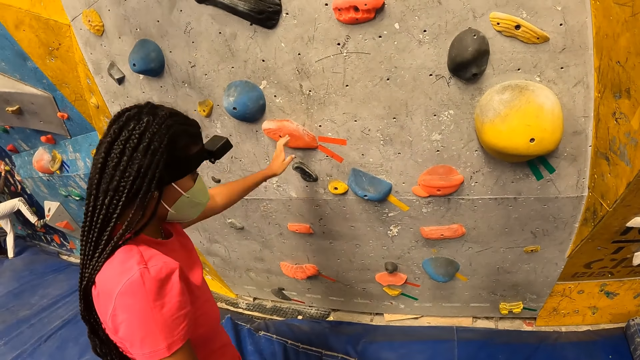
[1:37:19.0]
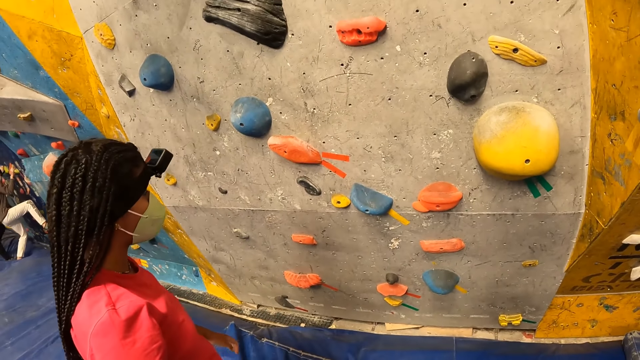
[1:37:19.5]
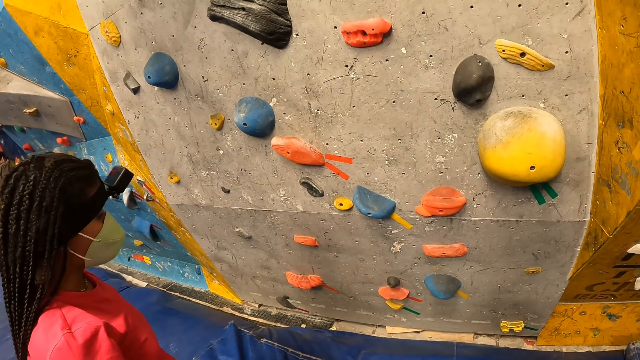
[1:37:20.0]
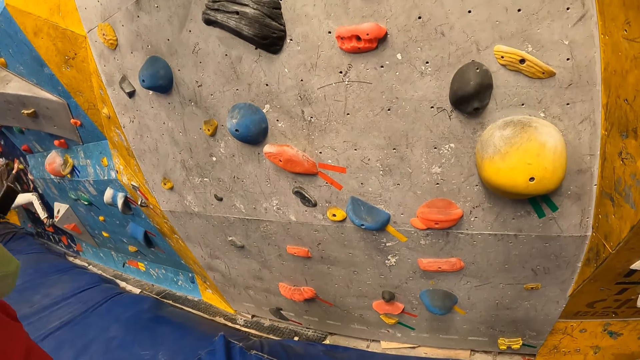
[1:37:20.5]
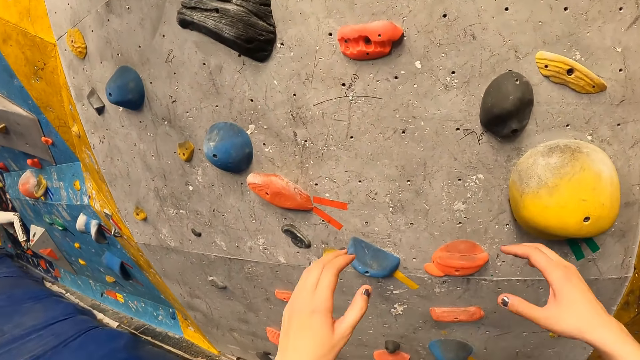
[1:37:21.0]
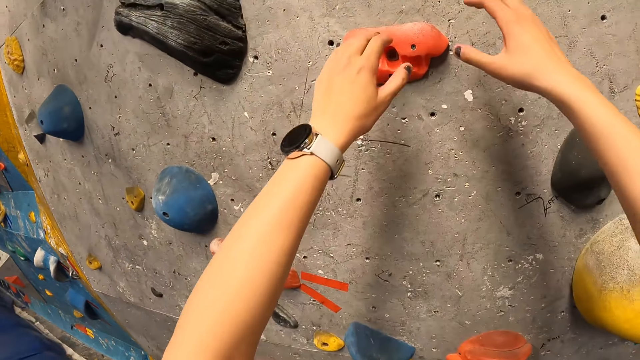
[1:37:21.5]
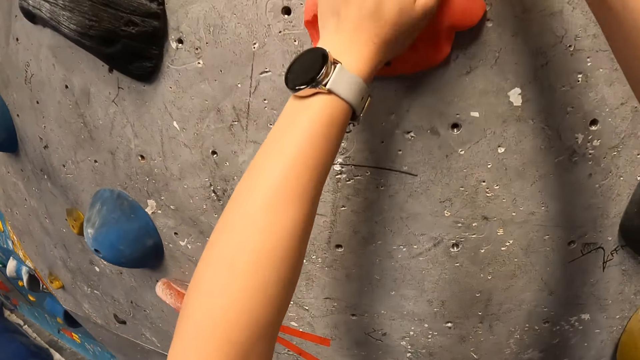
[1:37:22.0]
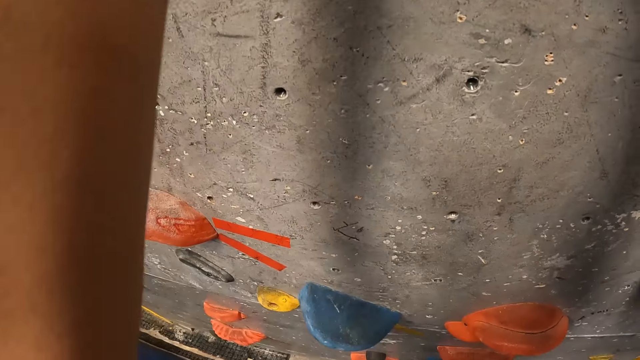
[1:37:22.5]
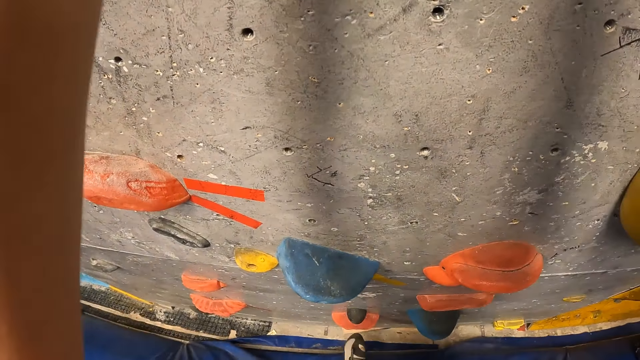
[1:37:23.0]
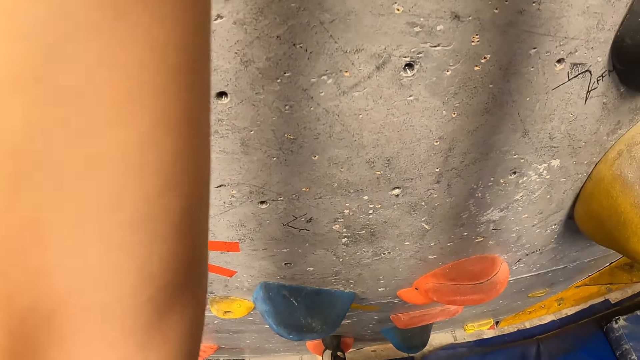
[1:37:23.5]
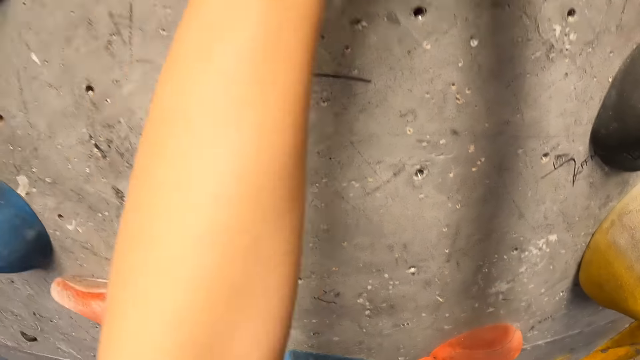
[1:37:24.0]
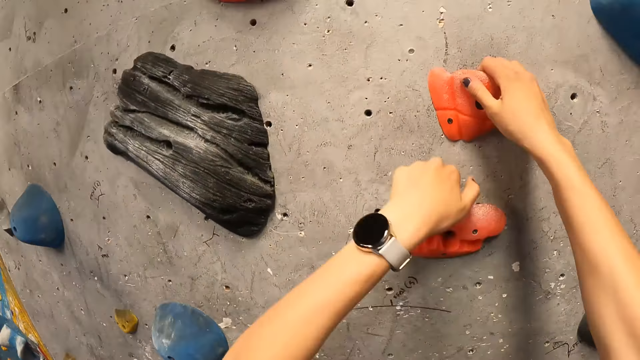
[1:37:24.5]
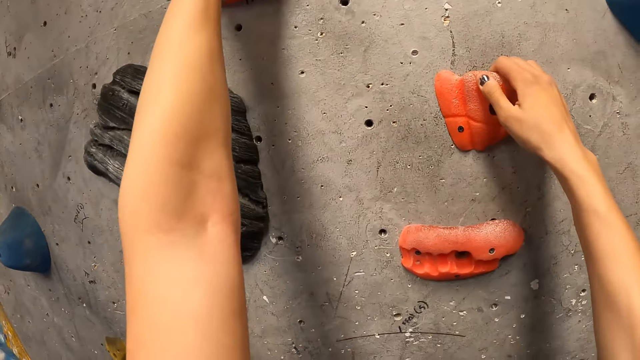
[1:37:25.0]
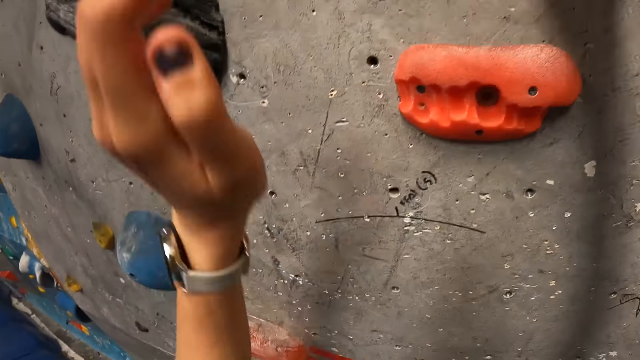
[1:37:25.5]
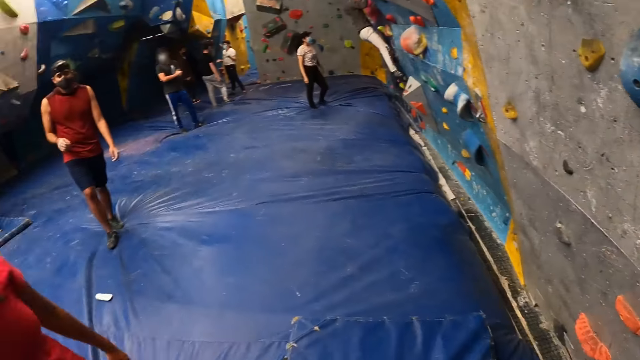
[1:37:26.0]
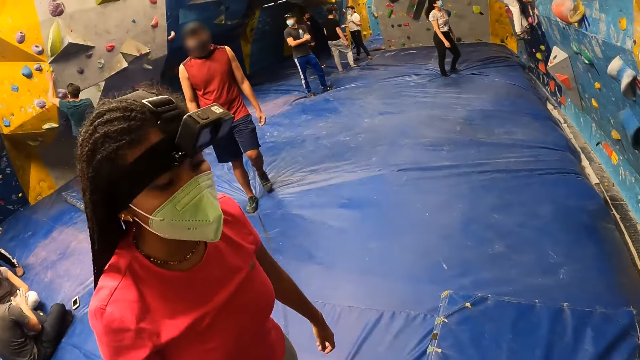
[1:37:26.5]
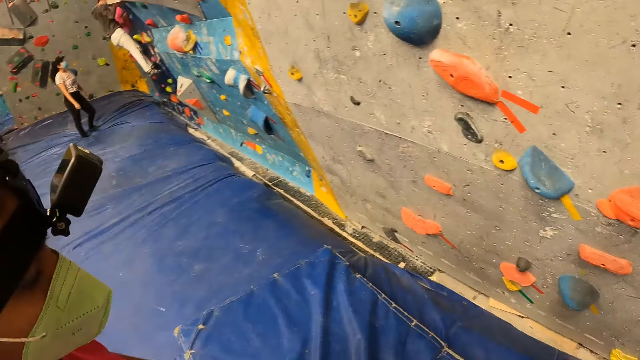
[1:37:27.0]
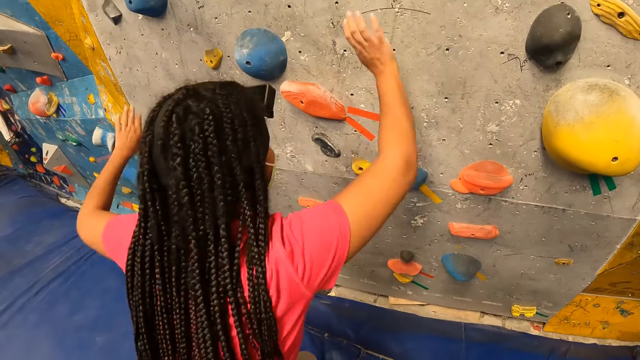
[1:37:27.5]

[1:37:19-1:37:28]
The camera wearer climbs the indoor climbing wall with her hands and legs.

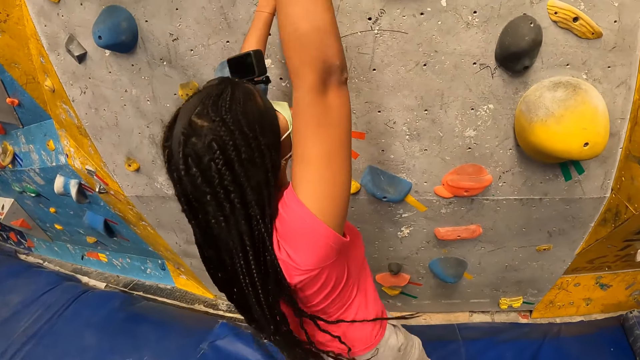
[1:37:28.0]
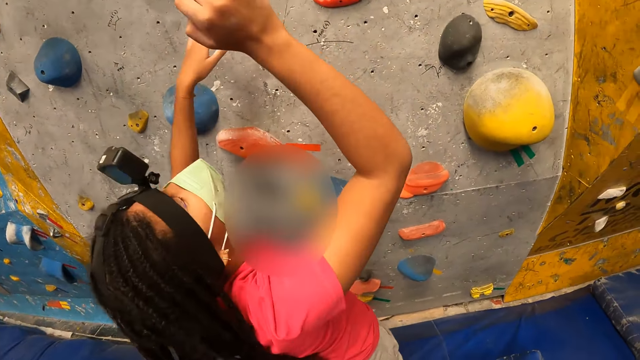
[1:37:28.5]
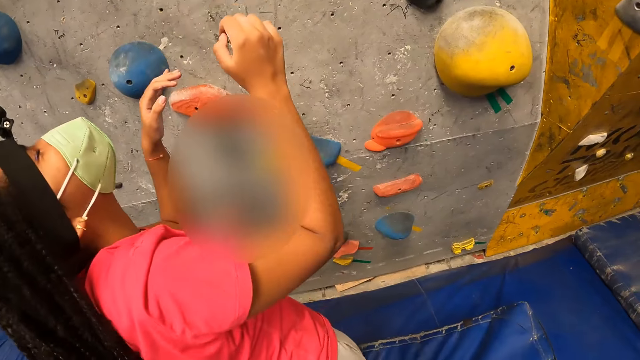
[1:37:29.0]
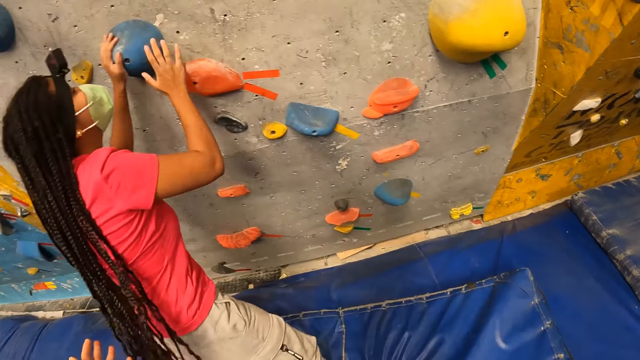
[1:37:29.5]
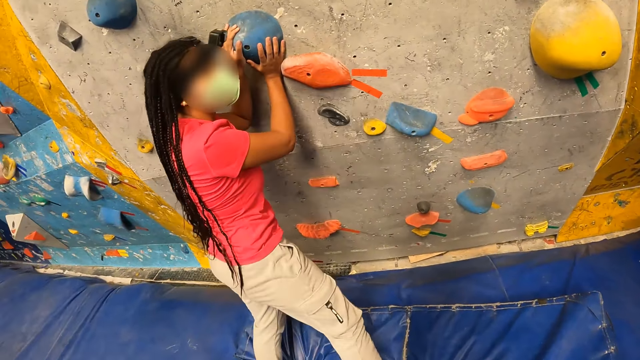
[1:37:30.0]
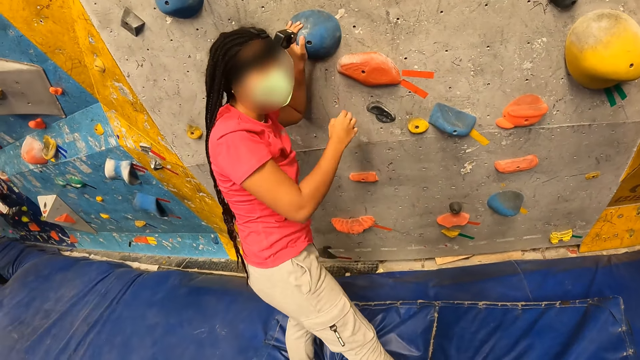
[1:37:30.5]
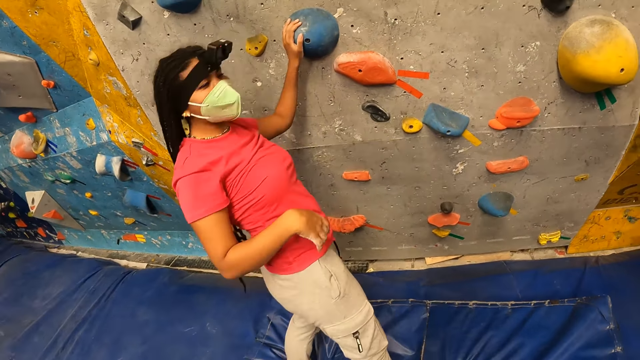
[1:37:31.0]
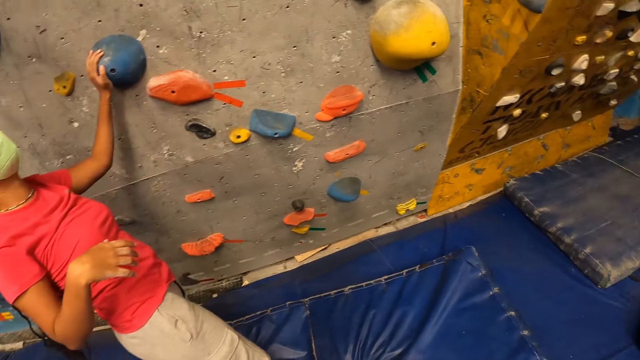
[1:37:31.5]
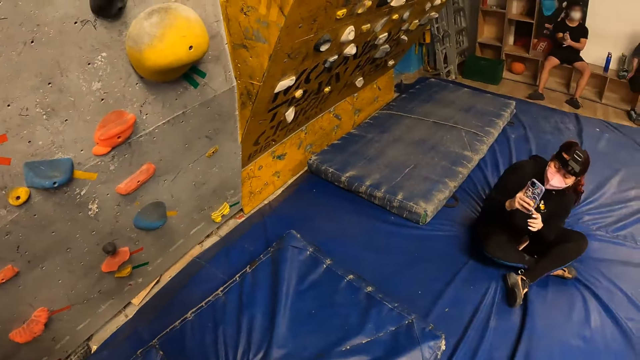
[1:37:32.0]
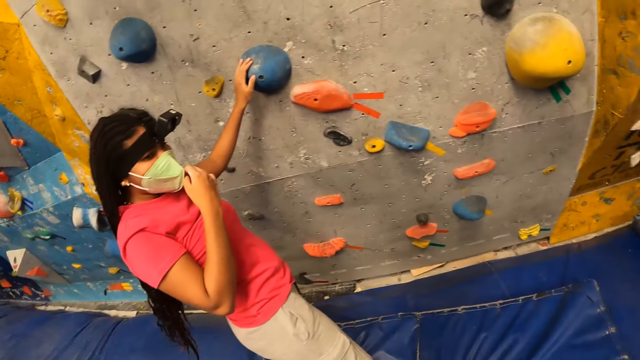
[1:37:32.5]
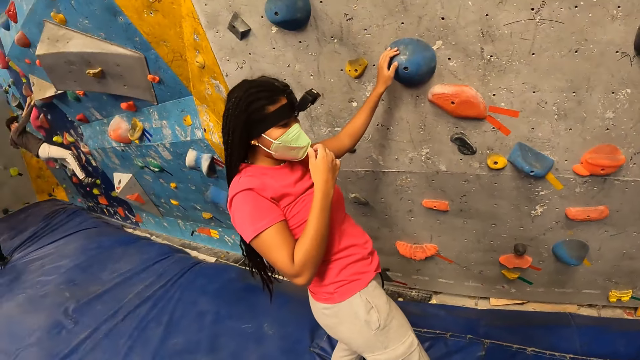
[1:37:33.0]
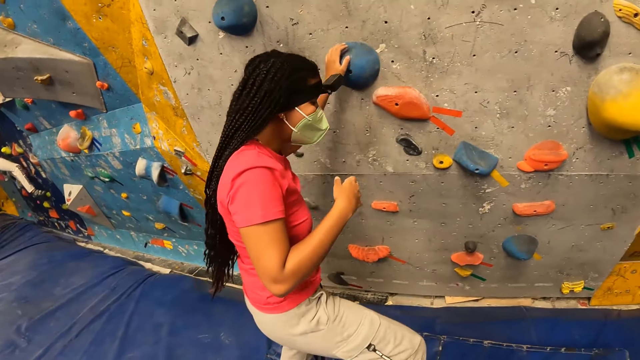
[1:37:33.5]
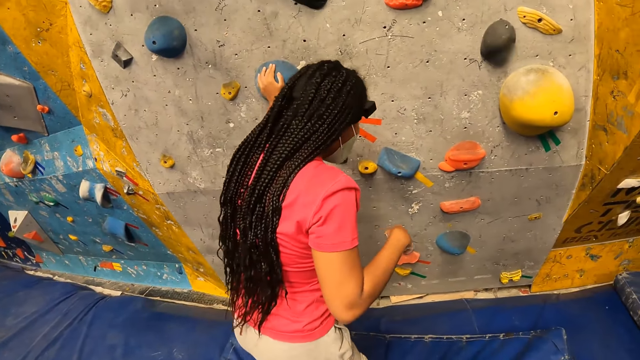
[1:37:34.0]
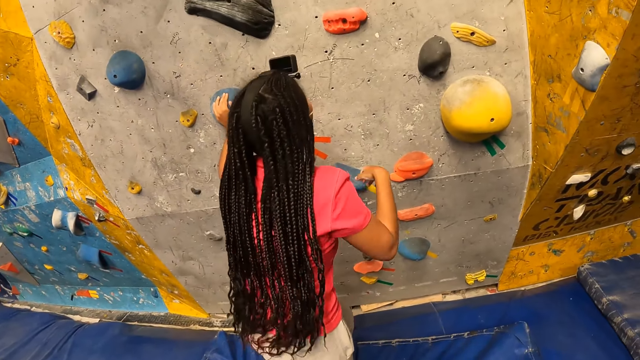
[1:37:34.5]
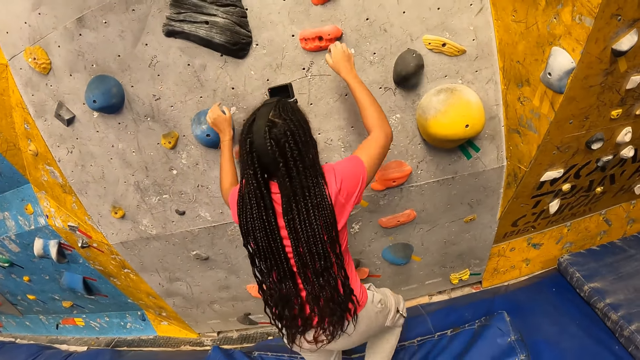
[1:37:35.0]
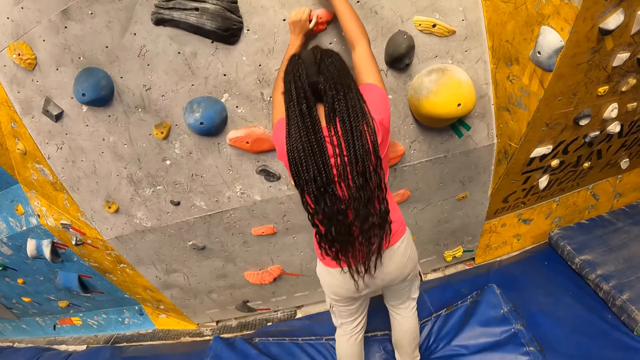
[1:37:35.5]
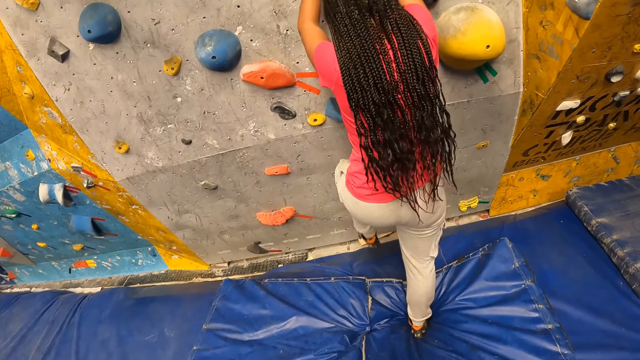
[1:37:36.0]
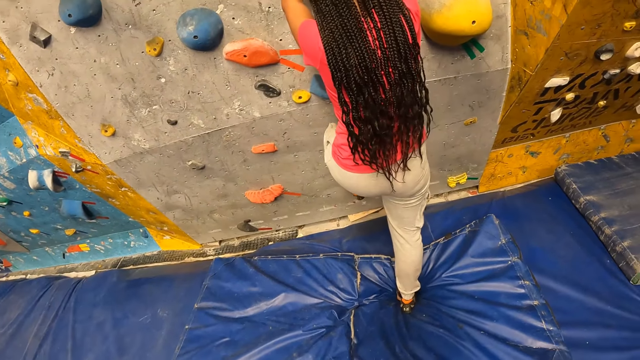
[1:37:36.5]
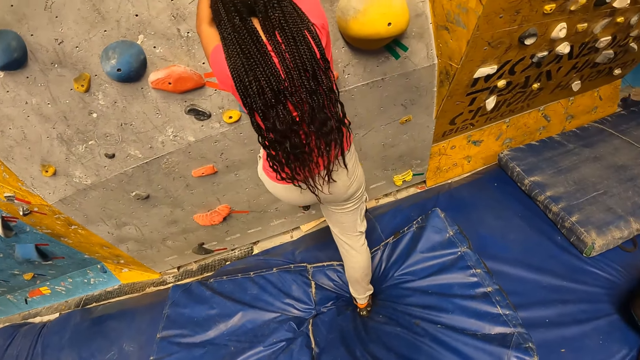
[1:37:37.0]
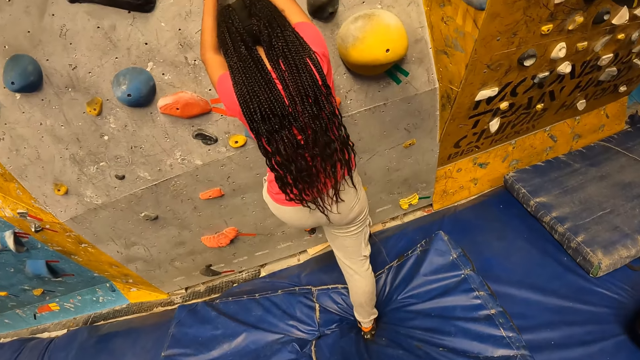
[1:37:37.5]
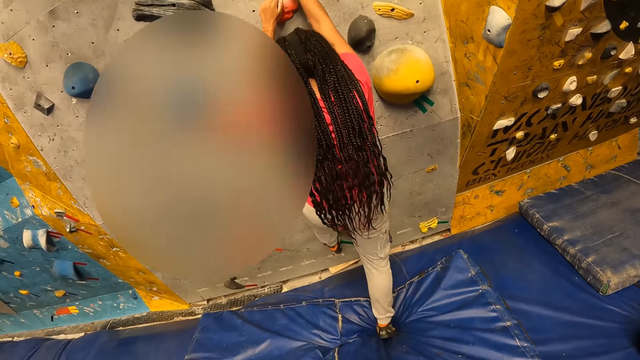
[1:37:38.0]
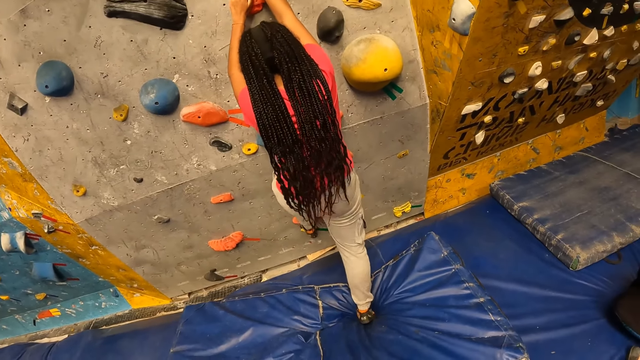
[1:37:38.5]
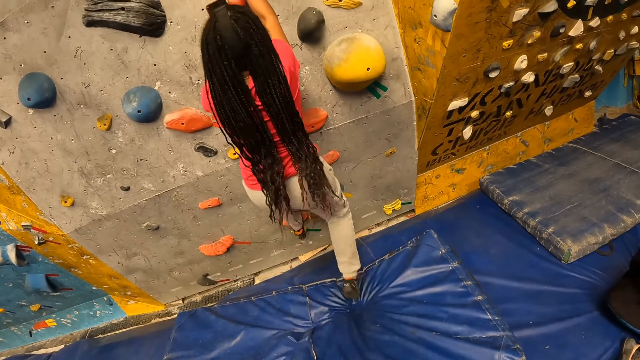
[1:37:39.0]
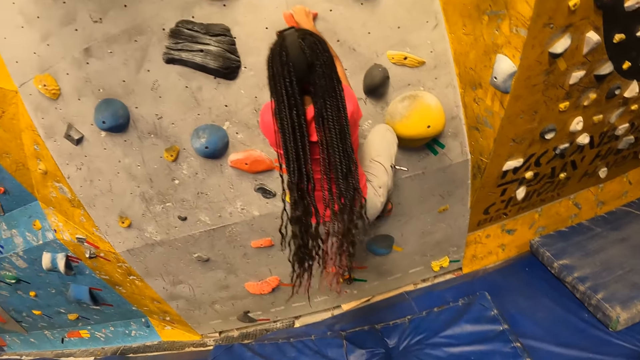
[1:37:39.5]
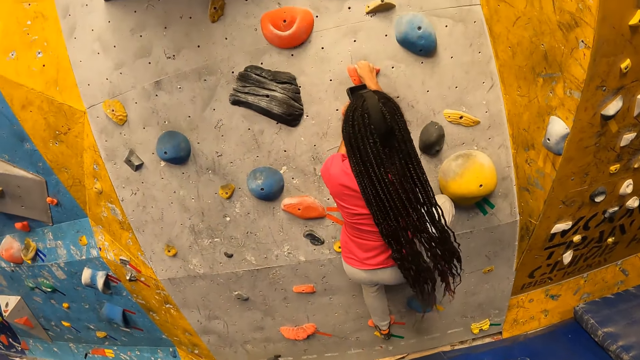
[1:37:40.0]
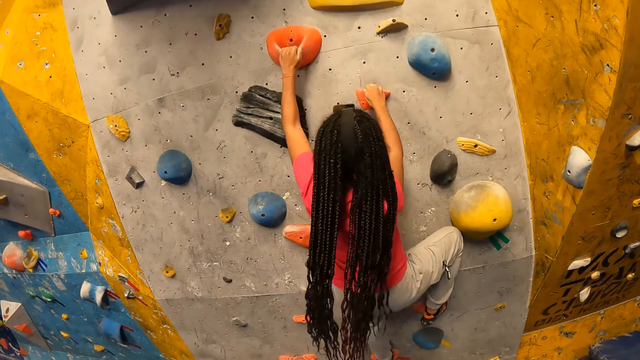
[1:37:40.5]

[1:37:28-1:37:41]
The woman places her hands on the indoor climbing wall. The woman looks at the camera wearer. The woman adjusts her face mask with her right hand. The woman climbs the indoor climbing wall with her hands and legs.
